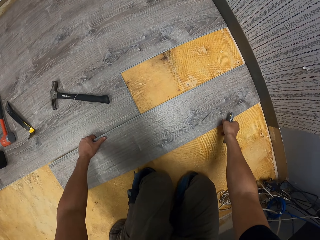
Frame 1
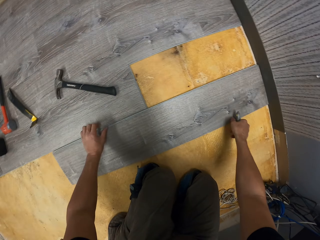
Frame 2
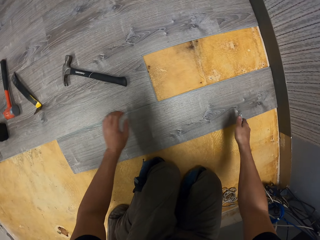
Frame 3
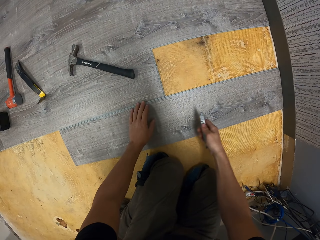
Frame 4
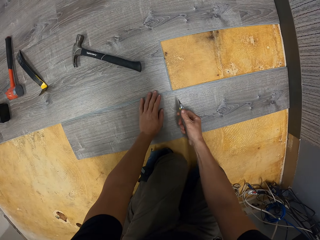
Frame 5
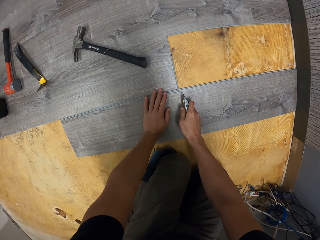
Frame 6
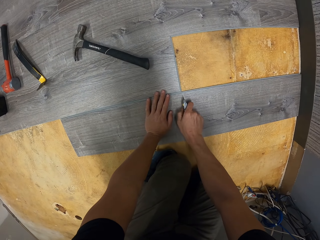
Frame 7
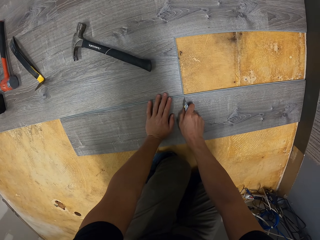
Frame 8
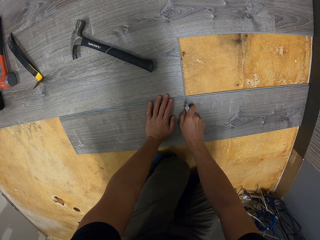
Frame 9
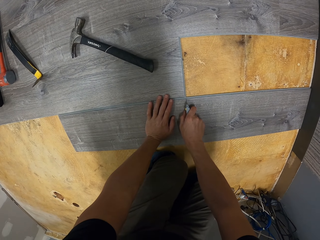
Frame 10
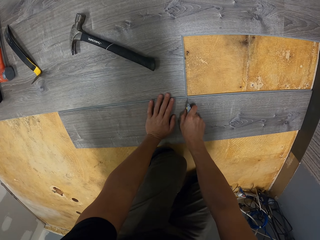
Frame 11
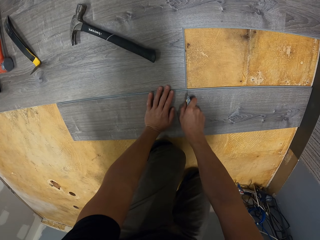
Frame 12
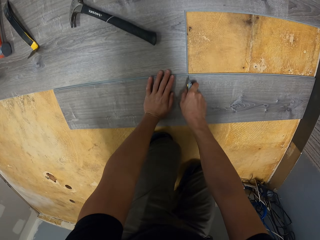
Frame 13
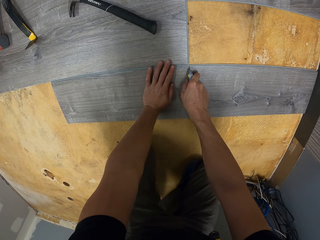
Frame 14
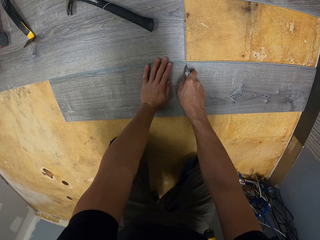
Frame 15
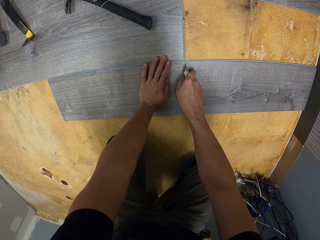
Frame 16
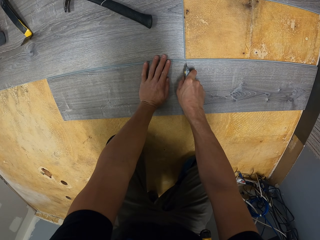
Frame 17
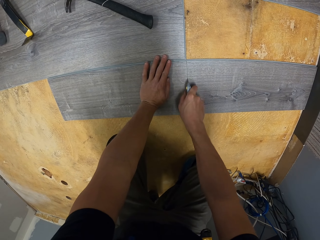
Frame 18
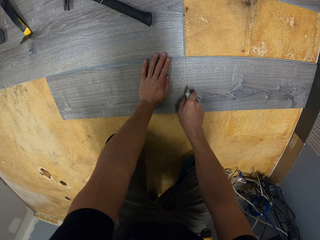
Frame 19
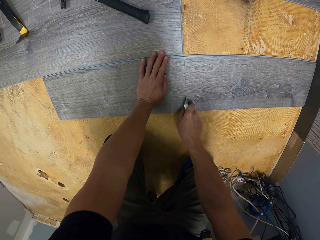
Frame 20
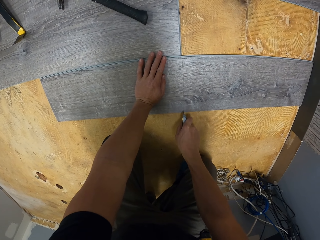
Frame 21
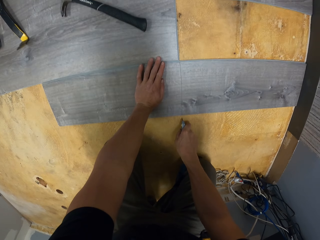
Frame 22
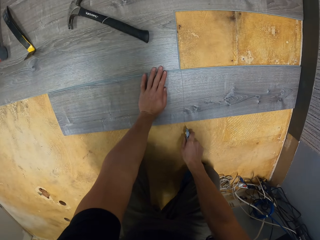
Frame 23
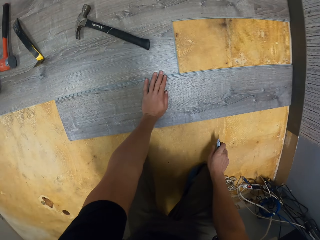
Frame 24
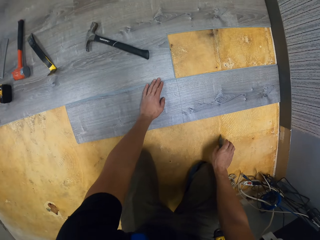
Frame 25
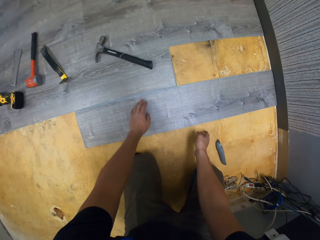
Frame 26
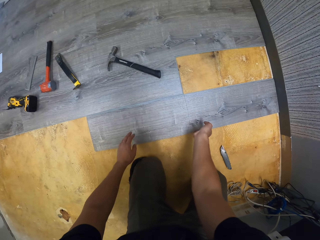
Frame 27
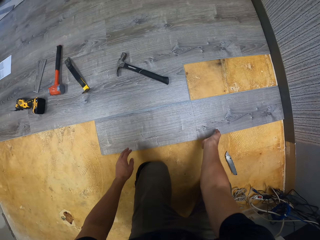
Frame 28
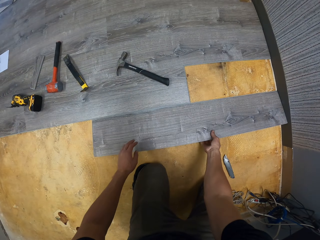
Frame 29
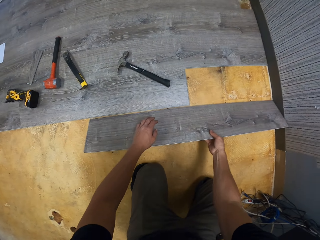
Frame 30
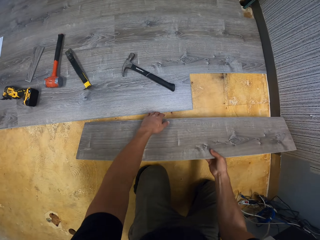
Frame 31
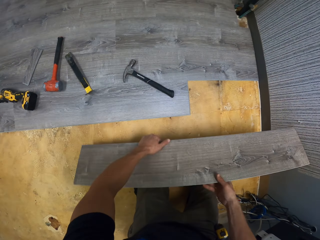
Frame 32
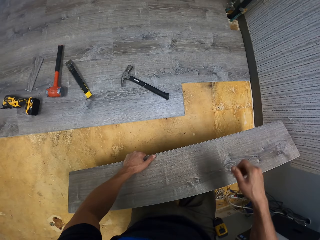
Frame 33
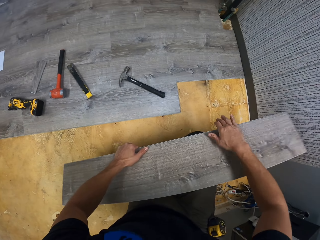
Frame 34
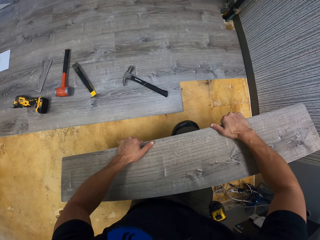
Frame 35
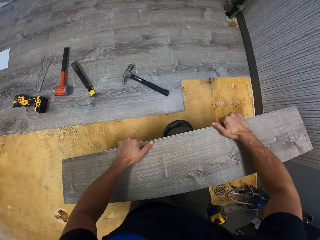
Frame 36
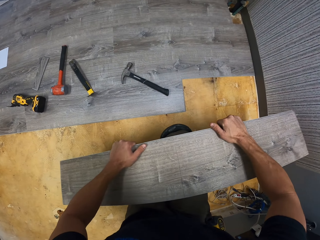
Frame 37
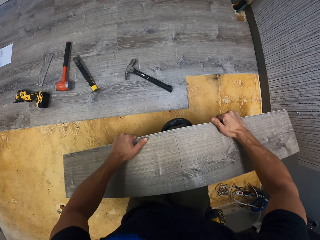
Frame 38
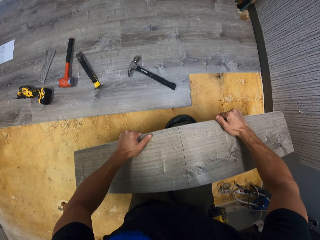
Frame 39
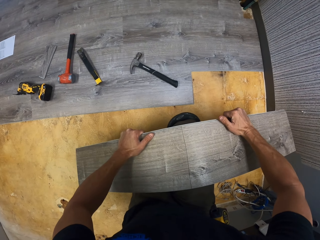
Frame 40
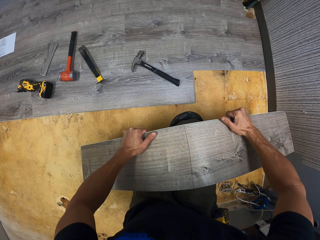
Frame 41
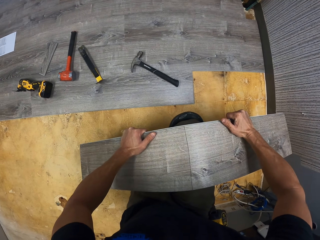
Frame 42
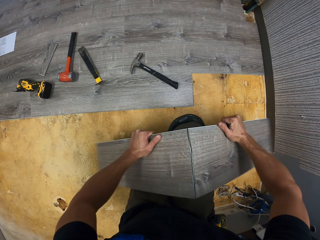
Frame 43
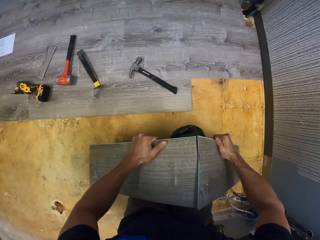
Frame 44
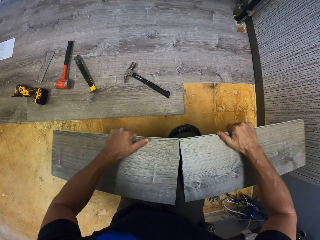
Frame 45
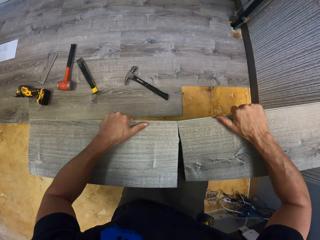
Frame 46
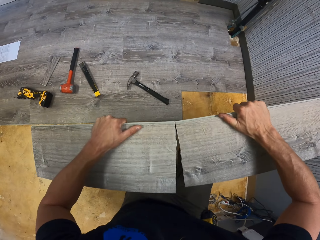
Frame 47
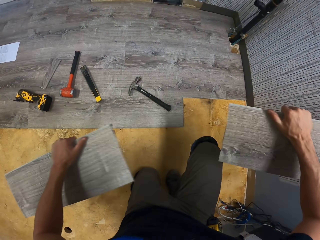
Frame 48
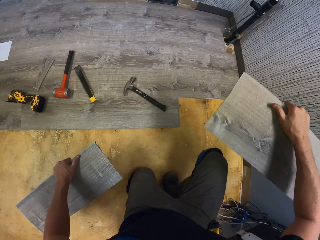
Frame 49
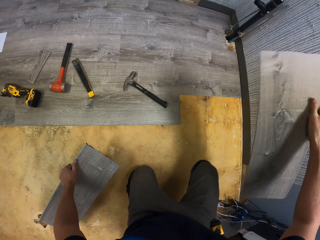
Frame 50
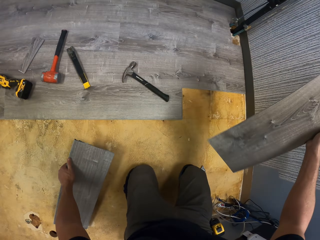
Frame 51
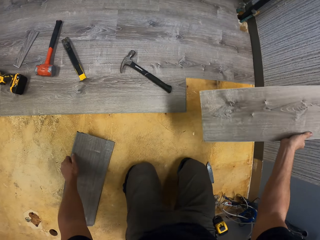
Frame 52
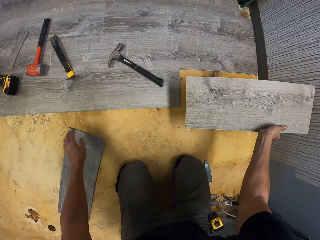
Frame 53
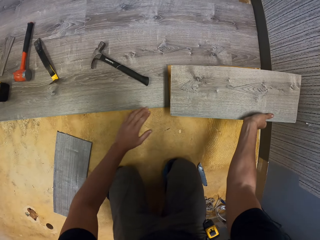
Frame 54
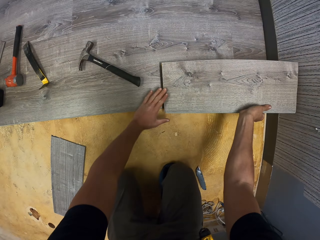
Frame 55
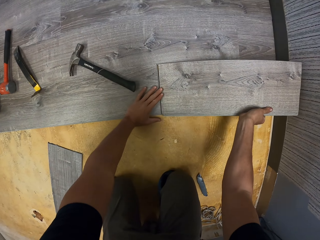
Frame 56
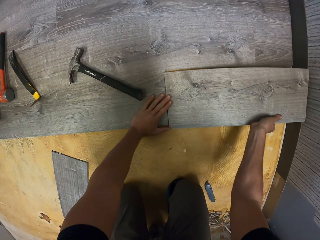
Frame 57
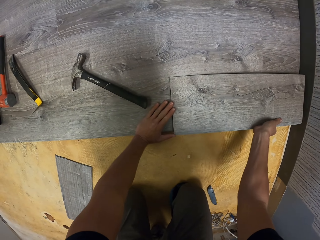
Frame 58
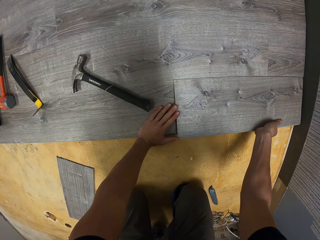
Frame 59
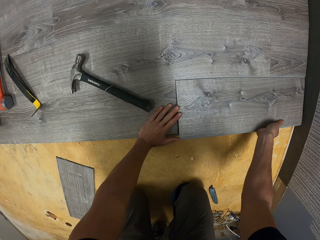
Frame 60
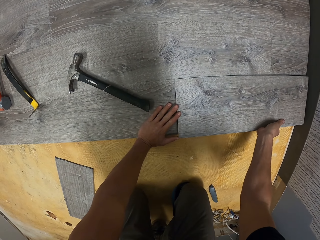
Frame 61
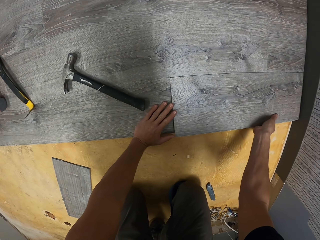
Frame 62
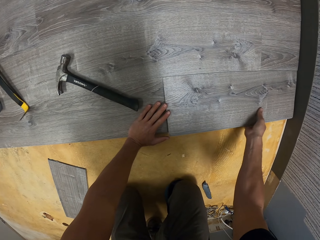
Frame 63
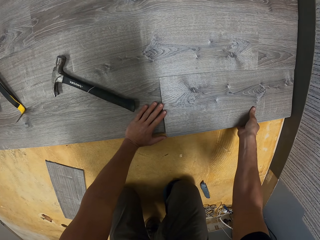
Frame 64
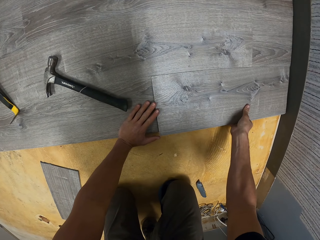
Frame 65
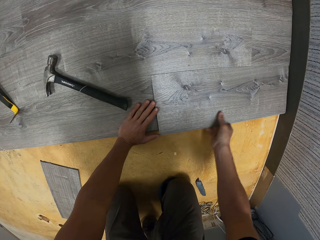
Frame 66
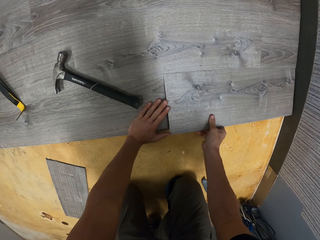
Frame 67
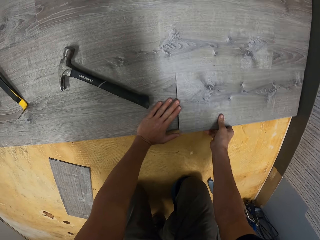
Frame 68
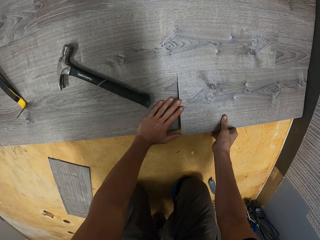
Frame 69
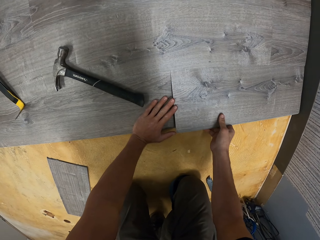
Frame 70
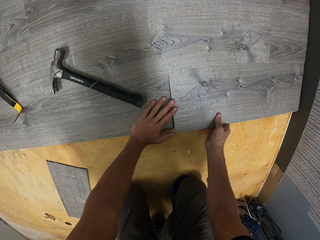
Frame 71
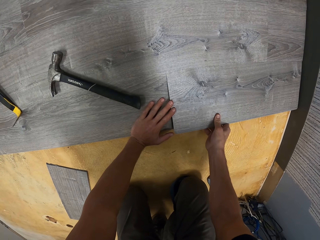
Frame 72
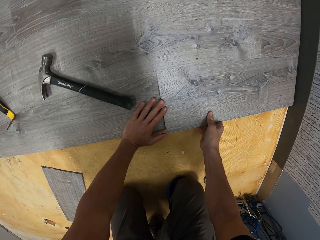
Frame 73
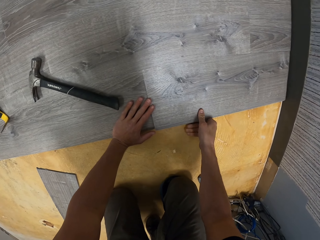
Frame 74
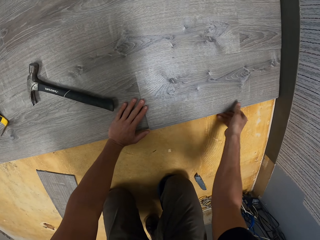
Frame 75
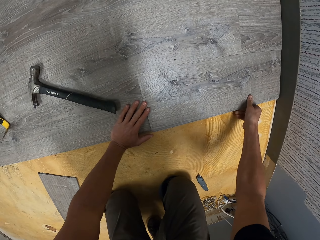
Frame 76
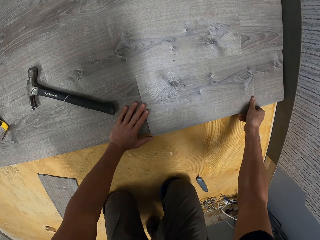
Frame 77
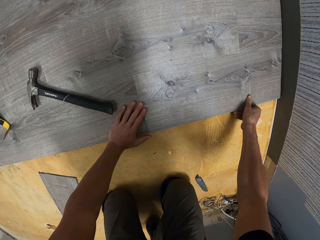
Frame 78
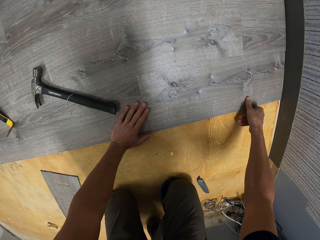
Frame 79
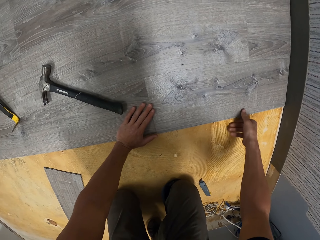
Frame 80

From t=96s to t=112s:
The camera wearer places a piece of wood or tile on the floor. They put a mark on the piece of wood with a penknife. They fit the tile on the floor. They cut the piece of tile with the knife. They put the penknife on the floor. They take the piece of wood from the floor. They break the piece of wood into half. They place both pieces of wood on the floor. They fit the tile on the floor.

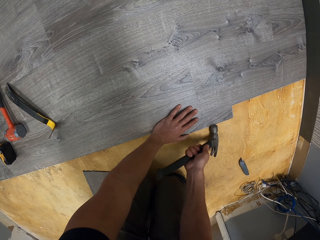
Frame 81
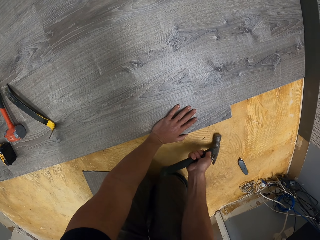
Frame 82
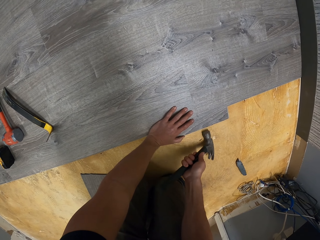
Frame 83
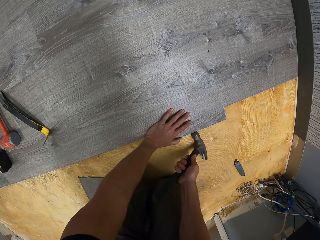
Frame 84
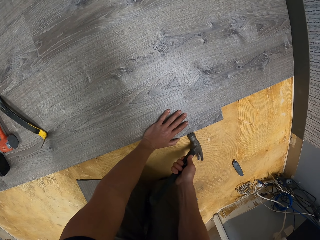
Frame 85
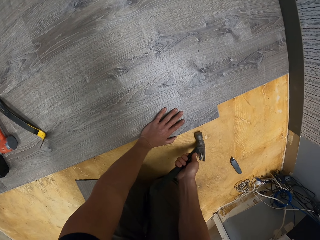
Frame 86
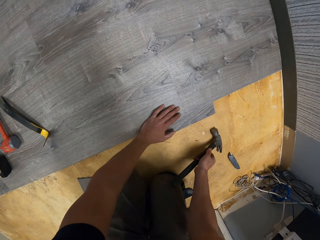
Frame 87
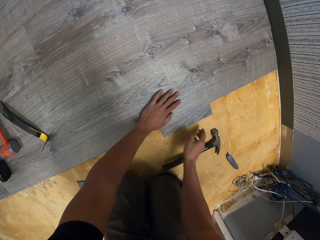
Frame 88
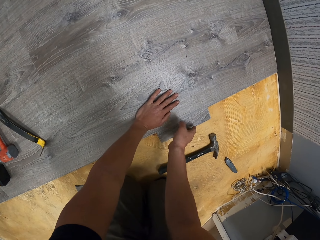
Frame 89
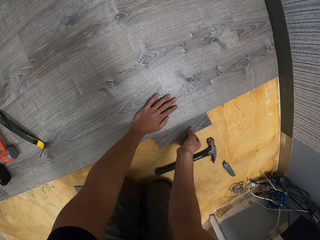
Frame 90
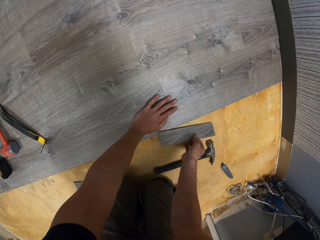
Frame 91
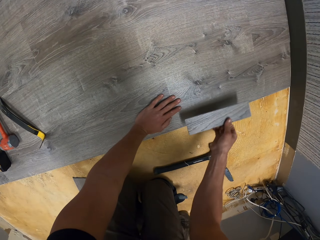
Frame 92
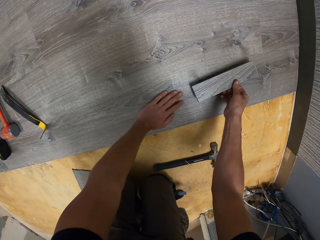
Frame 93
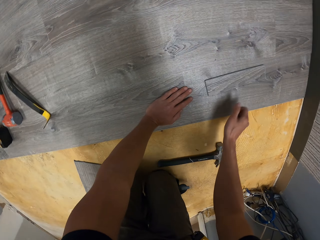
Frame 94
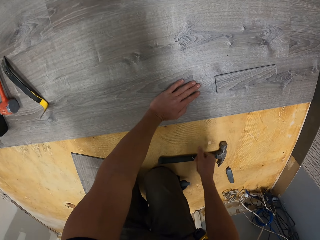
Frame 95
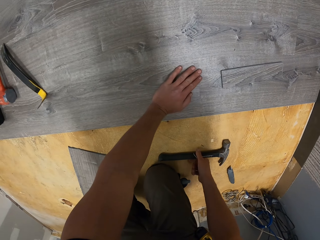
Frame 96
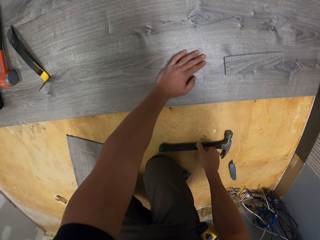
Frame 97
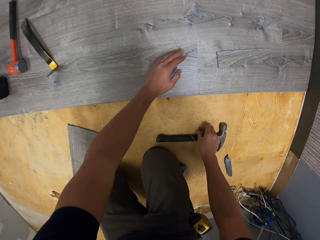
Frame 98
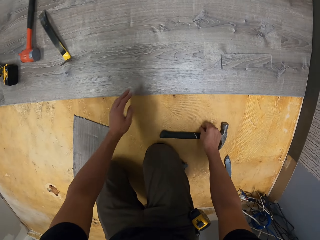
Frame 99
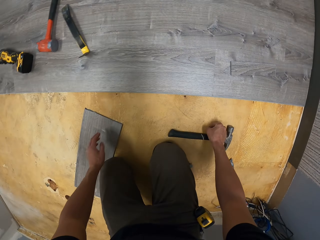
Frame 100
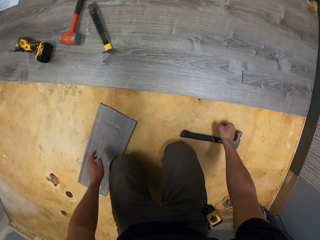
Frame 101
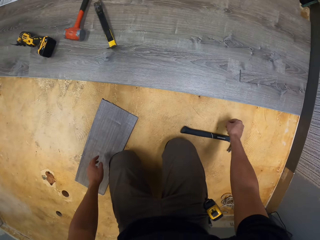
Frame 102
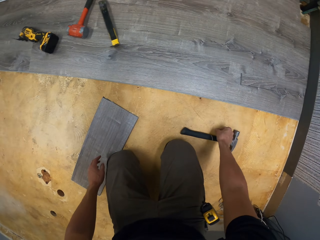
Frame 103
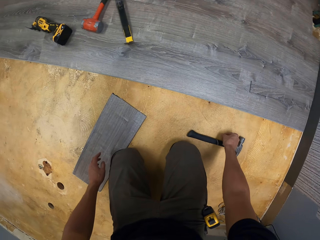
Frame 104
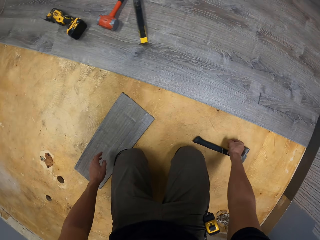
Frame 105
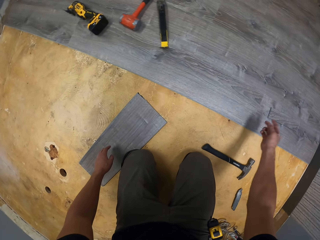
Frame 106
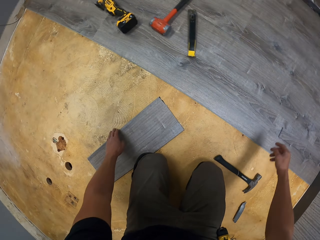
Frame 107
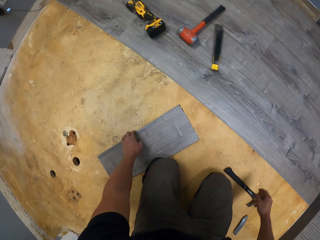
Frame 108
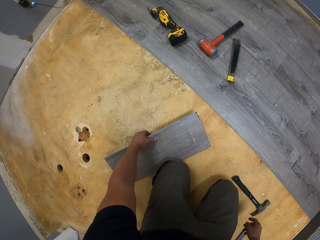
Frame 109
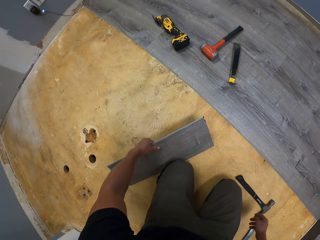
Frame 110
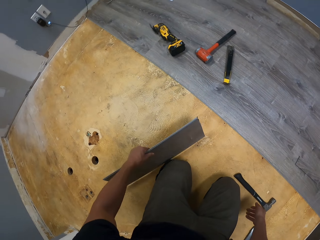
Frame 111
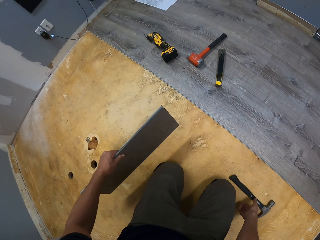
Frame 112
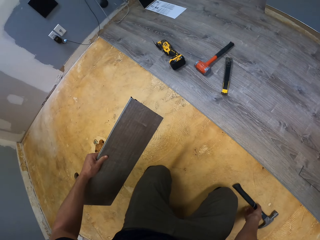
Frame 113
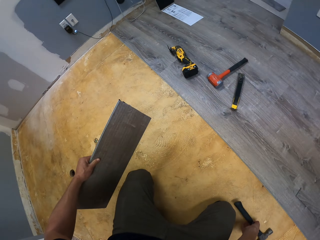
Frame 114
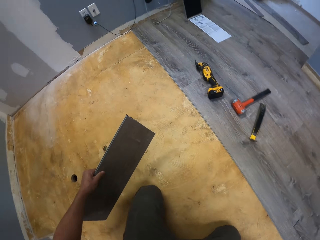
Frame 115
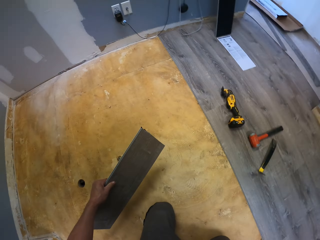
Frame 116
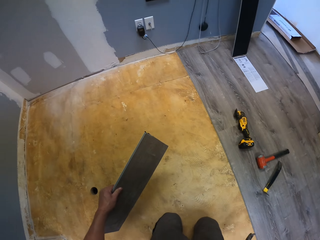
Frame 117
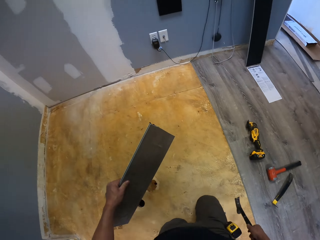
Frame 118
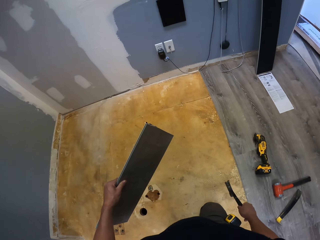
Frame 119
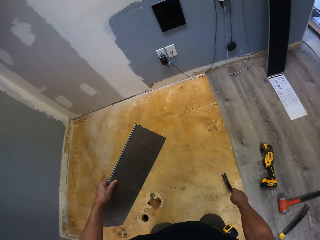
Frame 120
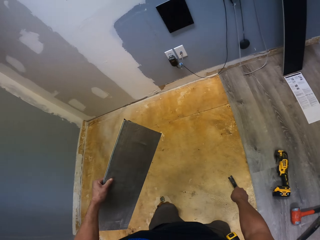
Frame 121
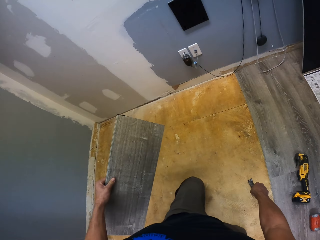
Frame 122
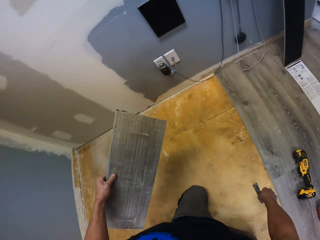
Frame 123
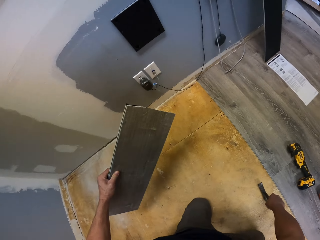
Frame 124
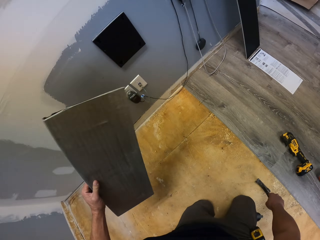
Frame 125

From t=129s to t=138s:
The camera wearer hits a piece of wood or tile with a hammer. He puts the hammer on the floor. He picks up the piece of wood from the floor. He places the piece of wood on the floor. He picks up something on the floor. He throws something. He picks up the piece of wood from the floor. He walks on his knees.
